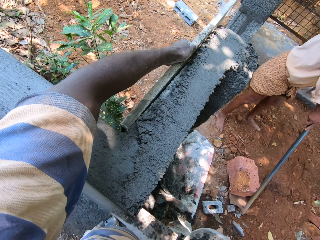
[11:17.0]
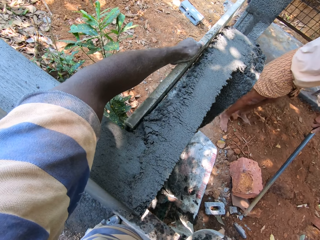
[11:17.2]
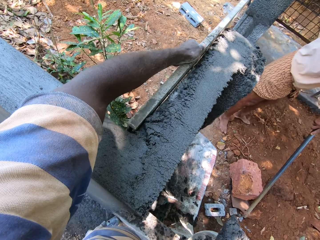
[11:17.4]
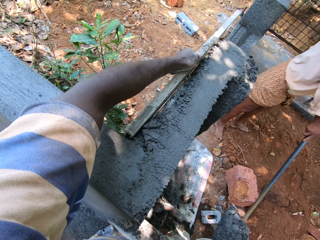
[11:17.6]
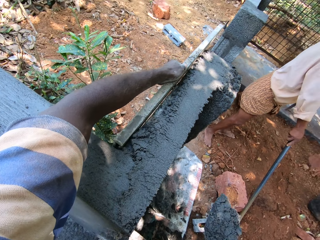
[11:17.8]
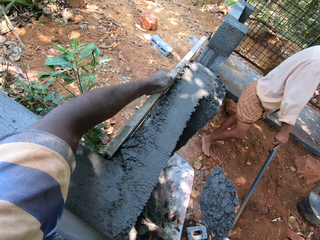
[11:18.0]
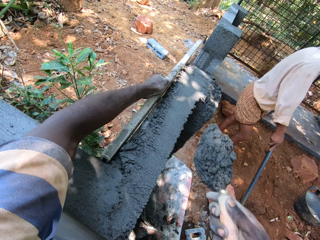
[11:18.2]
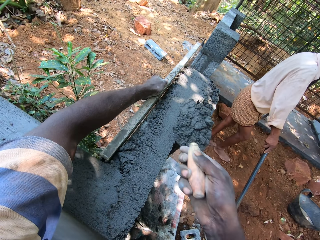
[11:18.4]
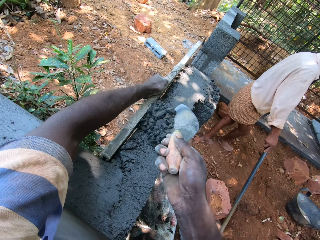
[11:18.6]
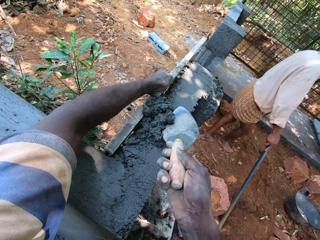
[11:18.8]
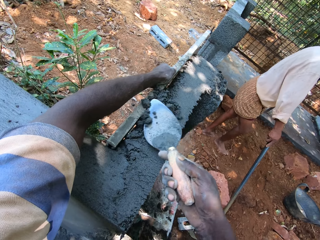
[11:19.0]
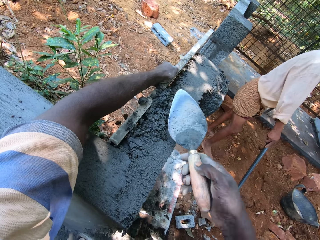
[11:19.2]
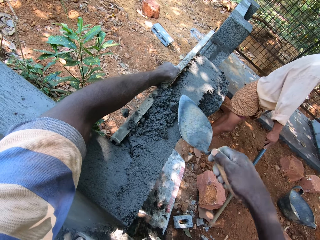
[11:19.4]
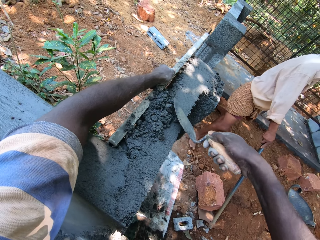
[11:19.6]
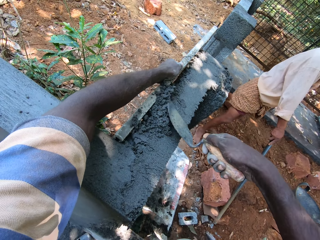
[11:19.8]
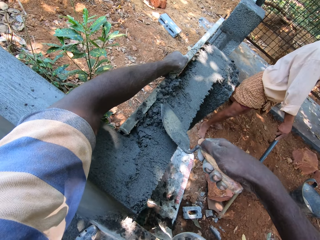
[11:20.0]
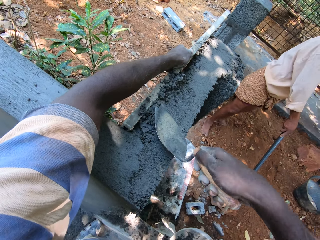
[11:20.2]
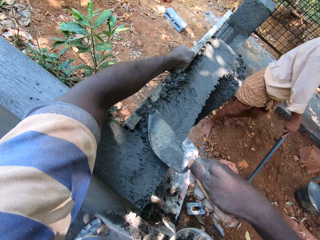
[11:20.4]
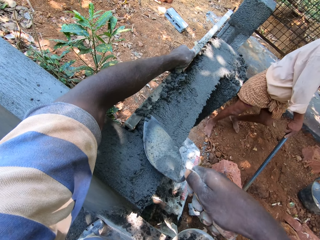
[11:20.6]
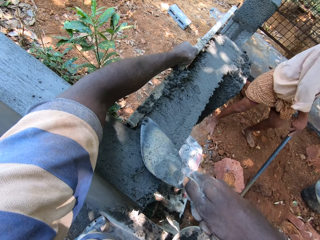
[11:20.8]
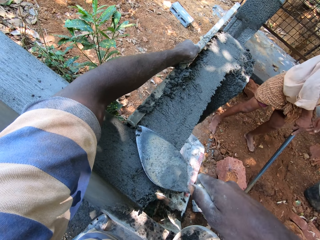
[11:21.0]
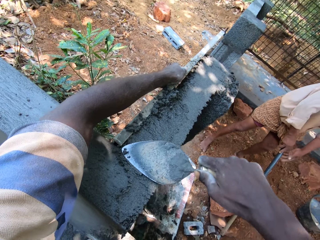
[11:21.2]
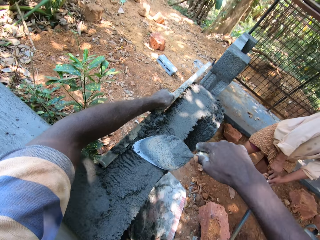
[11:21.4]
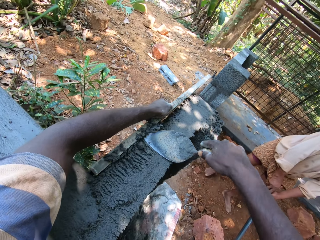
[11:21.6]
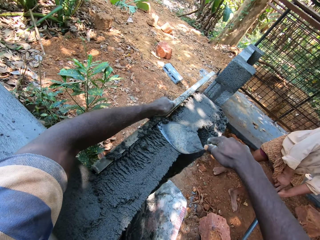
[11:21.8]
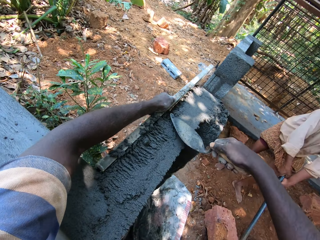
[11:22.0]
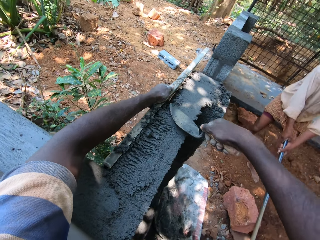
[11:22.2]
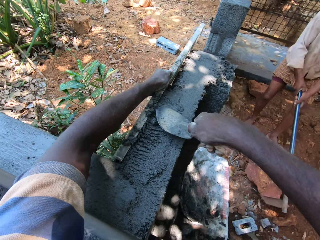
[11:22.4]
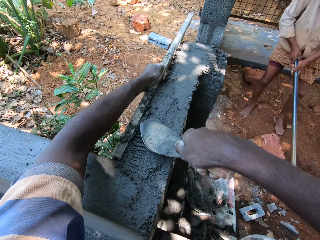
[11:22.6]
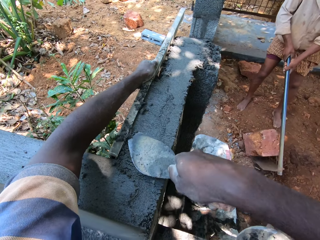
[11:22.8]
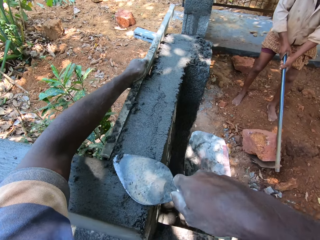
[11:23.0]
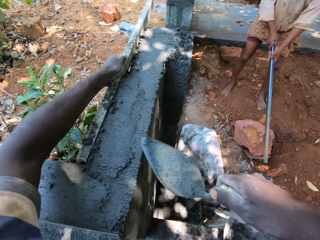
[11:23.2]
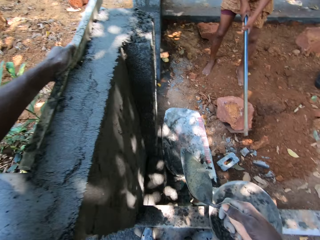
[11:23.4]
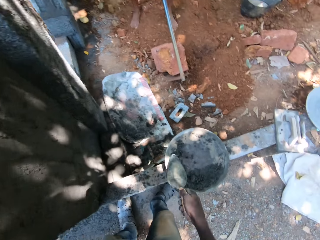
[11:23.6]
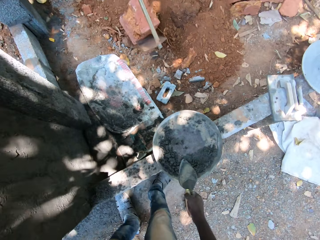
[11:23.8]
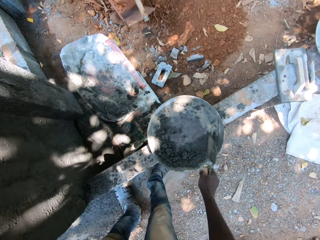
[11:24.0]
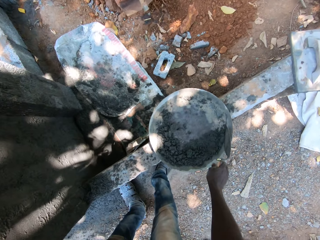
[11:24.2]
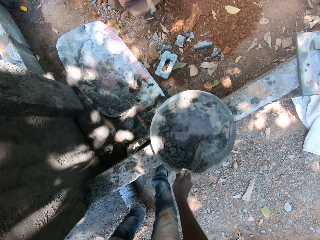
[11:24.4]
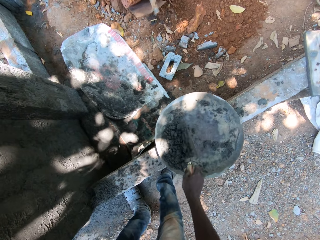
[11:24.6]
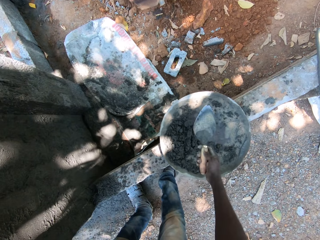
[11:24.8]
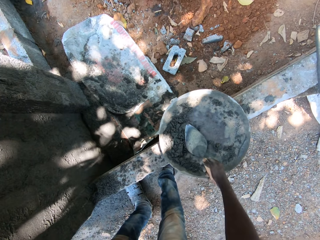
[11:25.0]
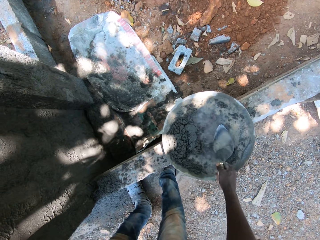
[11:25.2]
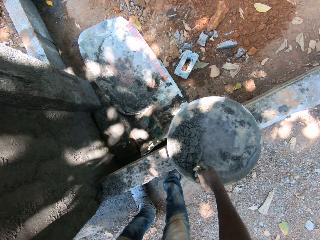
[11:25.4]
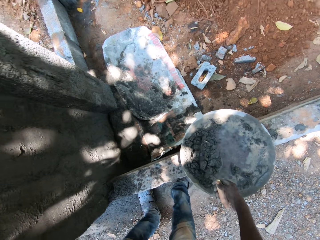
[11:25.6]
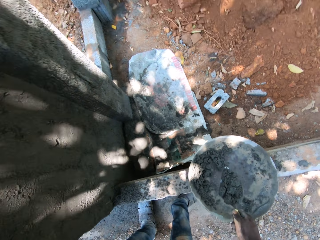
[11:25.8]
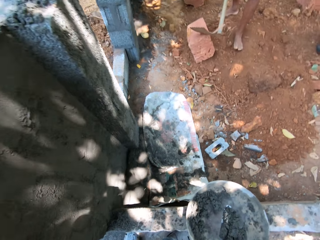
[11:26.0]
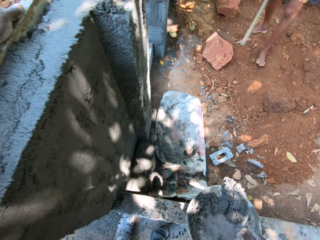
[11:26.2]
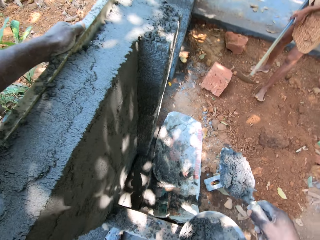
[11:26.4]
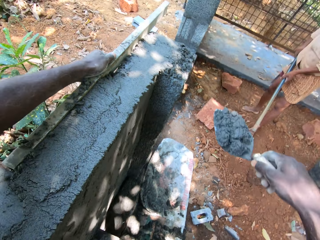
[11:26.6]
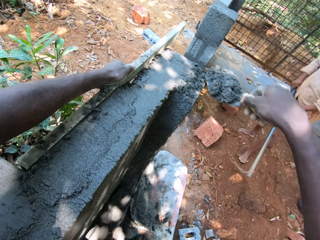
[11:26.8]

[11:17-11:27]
The camera wearer levels the wall with the metal rod in his left hand. He places the wood on the wall. He converses with a man. He pours the cement mixture in the hand trowel on the fence with his right hand. He plasters the fence with the cement mixture in the hand trowel in his right hand. The man moves a stone. The camera wearer takes the cement mixture from the hand pan with the hand trowel in his right hand. He converses with the man.

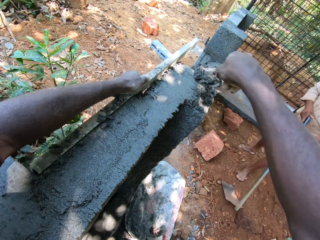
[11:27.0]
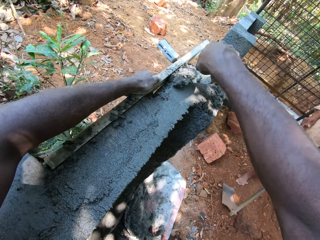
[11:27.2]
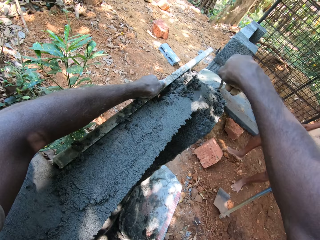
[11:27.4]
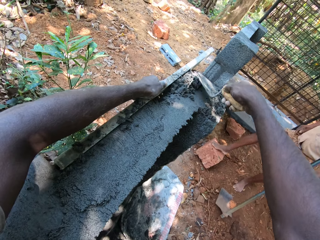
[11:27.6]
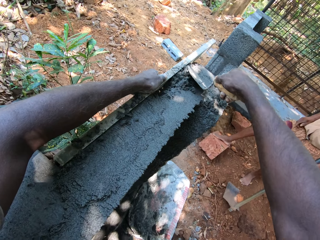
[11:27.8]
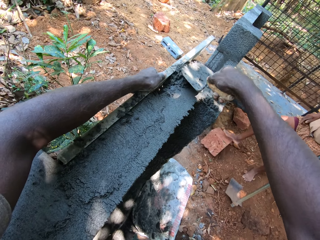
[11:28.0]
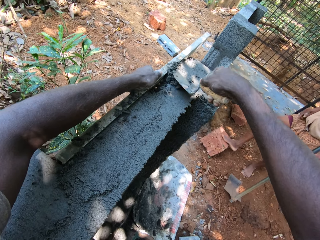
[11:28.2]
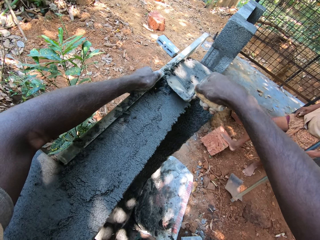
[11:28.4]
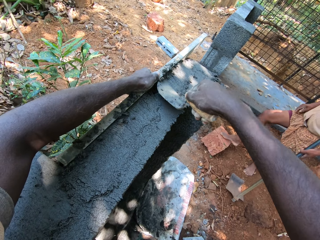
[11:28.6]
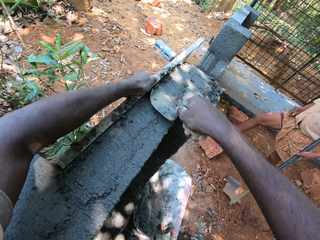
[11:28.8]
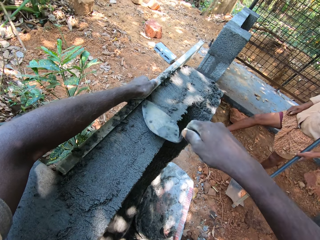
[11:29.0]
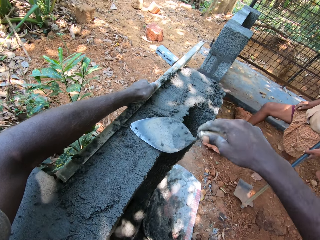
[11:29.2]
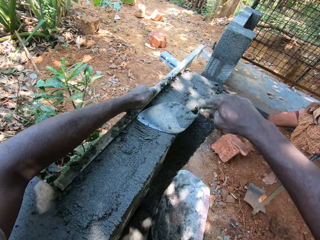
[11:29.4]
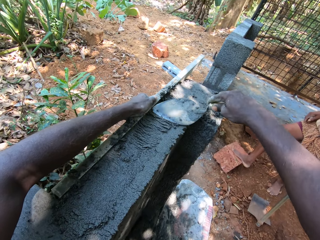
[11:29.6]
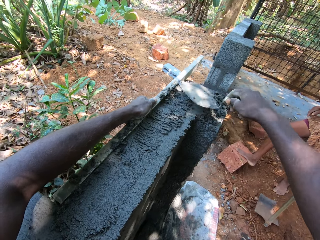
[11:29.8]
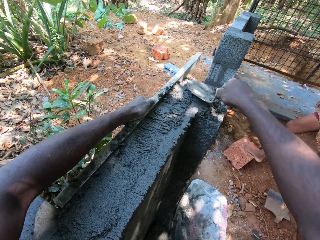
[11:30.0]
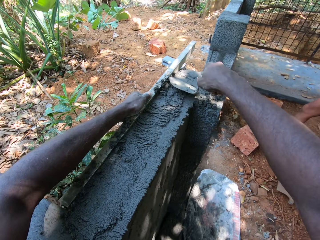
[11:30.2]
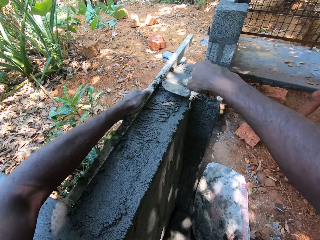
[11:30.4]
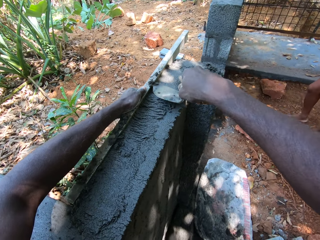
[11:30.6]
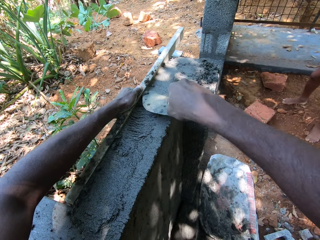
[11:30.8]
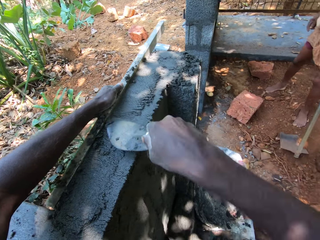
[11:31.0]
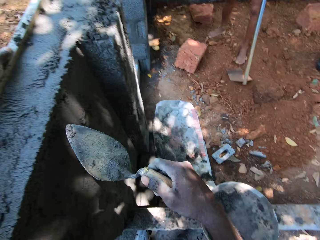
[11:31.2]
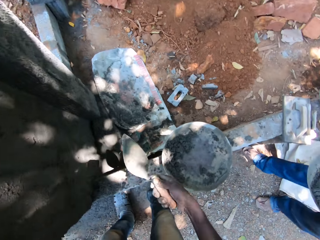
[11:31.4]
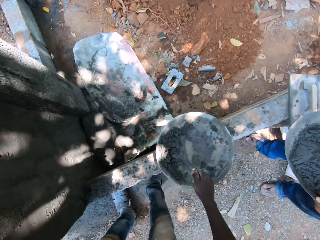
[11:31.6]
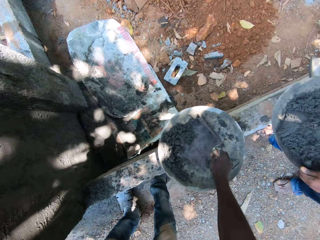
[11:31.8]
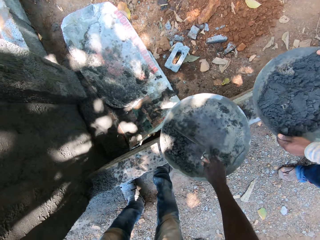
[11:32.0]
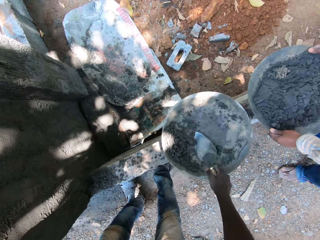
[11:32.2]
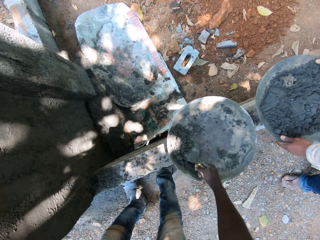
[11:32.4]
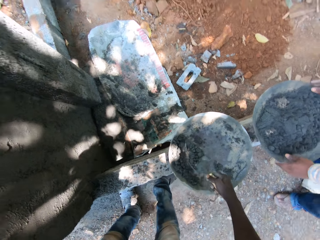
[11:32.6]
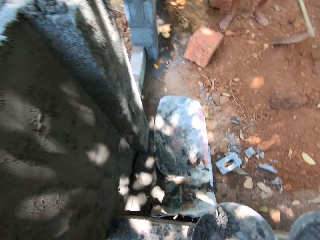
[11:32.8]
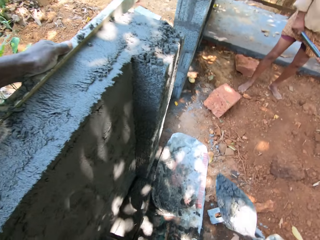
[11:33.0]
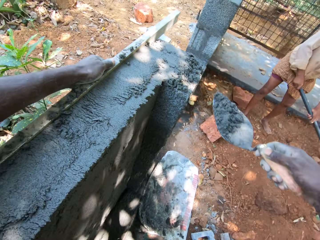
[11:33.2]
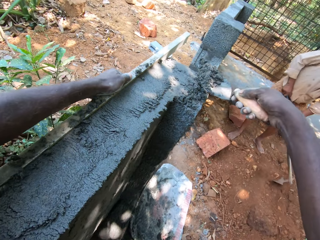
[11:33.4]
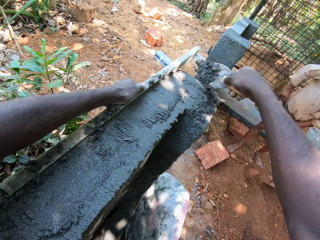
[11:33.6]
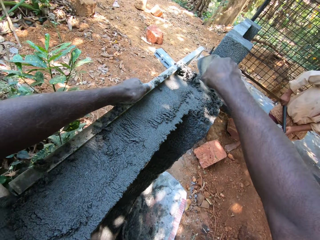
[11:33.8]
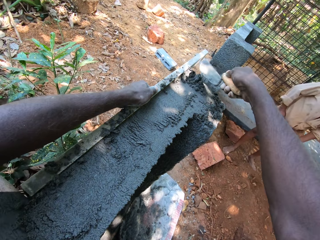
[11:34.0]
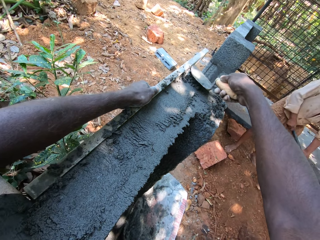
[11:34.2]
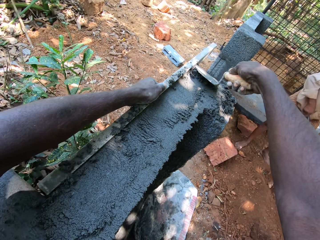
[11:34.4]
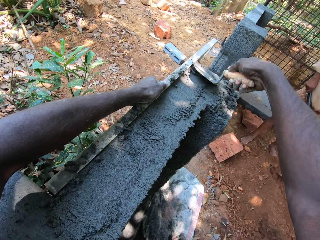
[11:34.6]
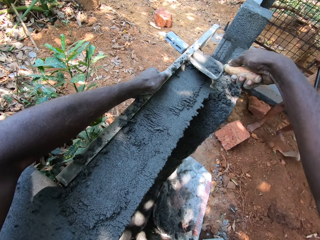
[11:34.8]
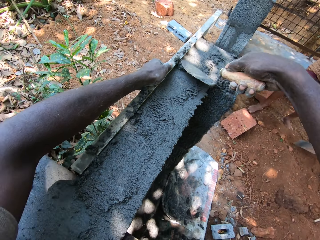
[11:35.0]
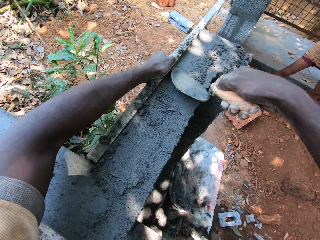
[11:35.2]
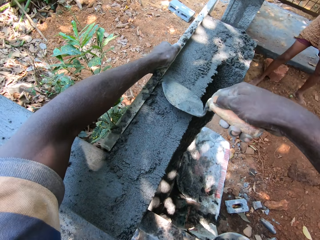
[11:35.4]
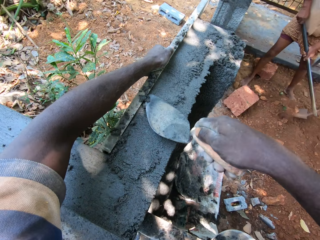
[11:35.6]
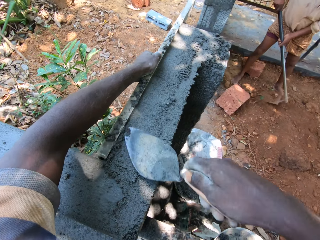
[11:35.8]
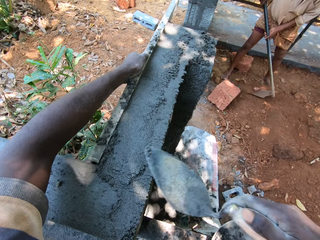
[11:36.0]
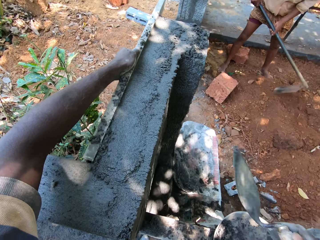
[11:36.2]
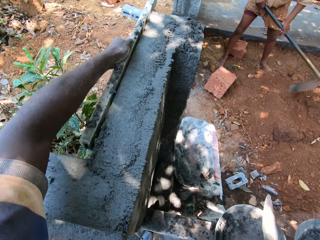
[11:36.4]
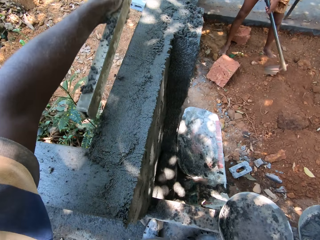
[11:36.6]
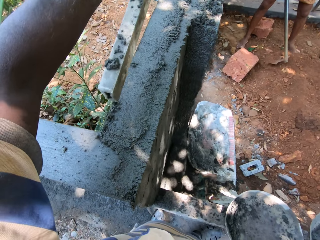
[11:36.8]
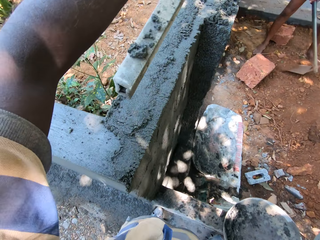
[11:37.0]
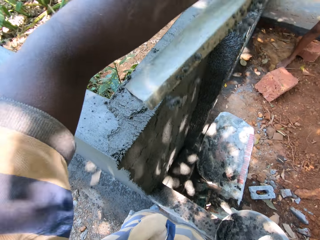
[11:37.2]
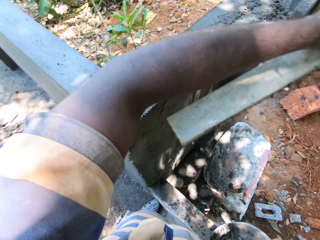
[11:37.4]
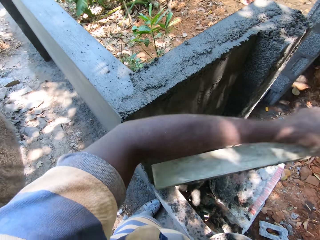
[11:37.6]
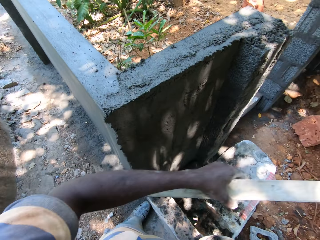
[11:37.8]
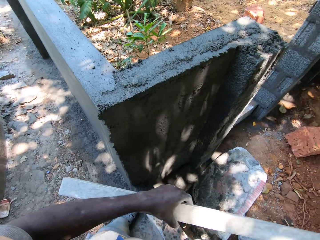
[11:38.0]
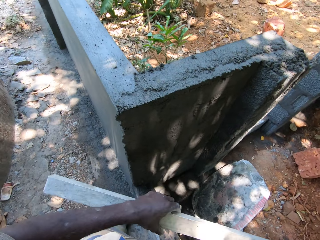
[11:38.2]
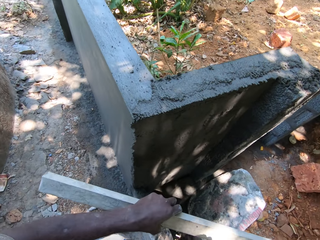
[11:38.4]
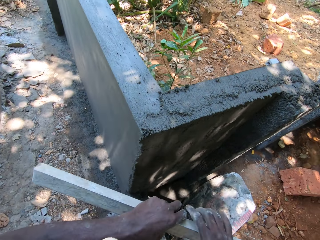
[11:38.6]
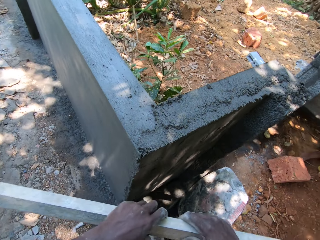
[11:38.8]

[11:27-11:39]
The camera wearer pours the cement mixture in the hand trowel on the fence with his right hand. He plasters the fence with the cement mixture in the hand trowel in his right hand. A man moves a stone. The camera wearer converses with the man. He takes the cement mixture from the hand pan with the hand trowel in his right hand. He pours the cement mixture in the hand trowel on the fence with his right hand. He plasters the fence with the cement mixture in the hand trowel in his right hand. The man moves stones on the ground. The camera wearer spreads cement on the wall. The man moves soil on the ground. The camera wearer removes the metal rod from the fence with his left hand.
